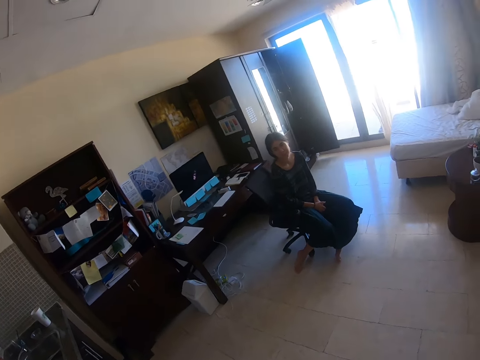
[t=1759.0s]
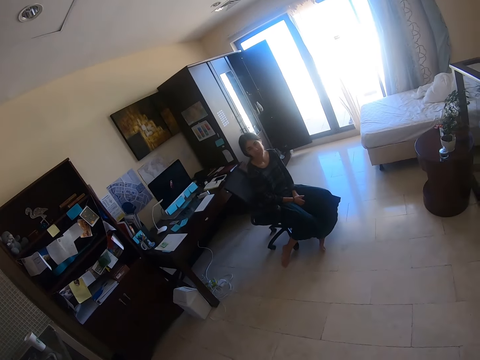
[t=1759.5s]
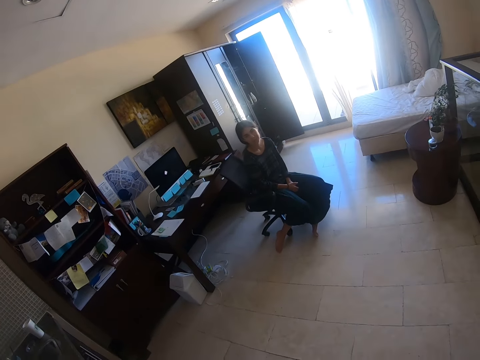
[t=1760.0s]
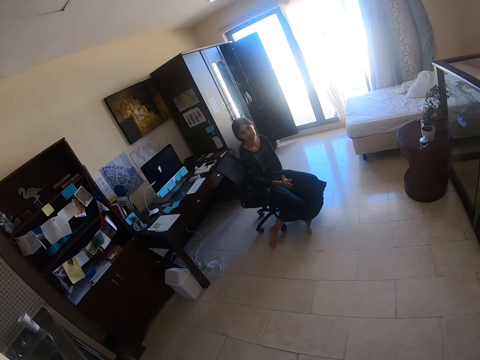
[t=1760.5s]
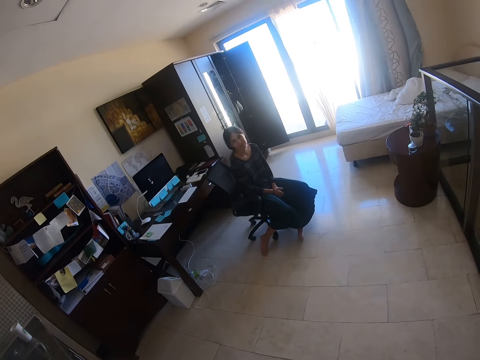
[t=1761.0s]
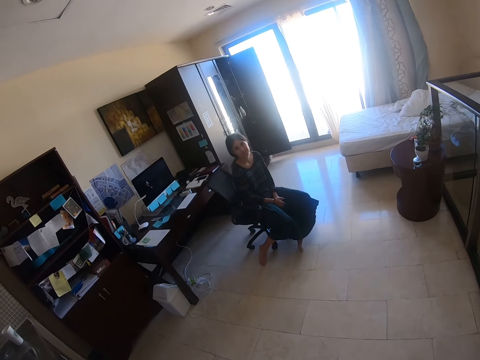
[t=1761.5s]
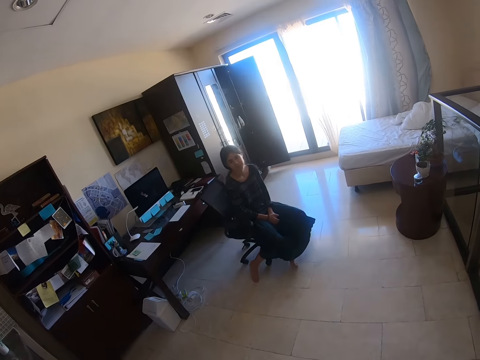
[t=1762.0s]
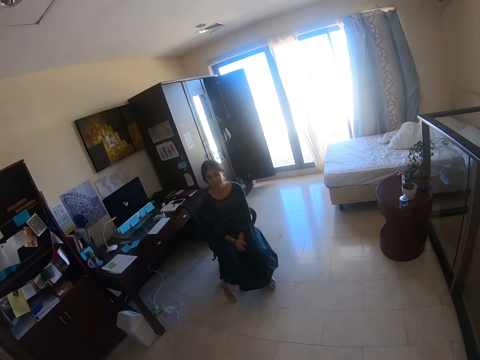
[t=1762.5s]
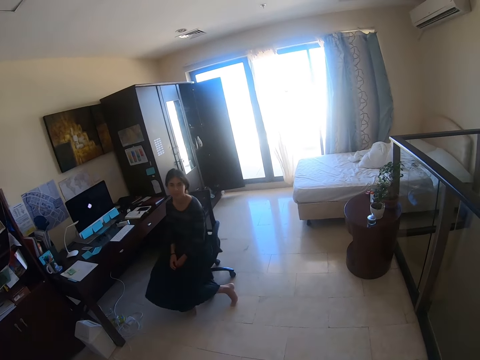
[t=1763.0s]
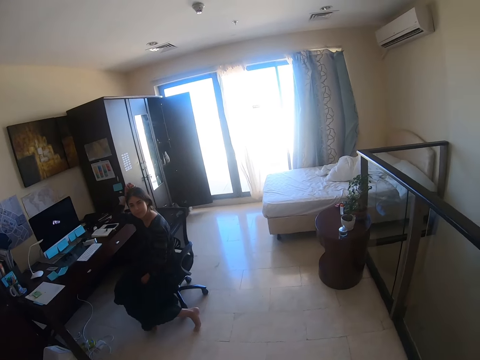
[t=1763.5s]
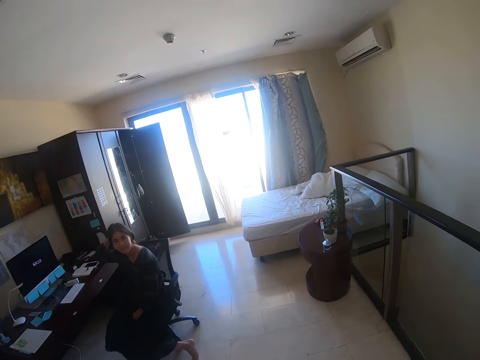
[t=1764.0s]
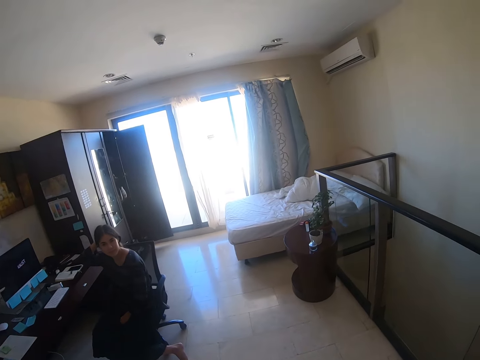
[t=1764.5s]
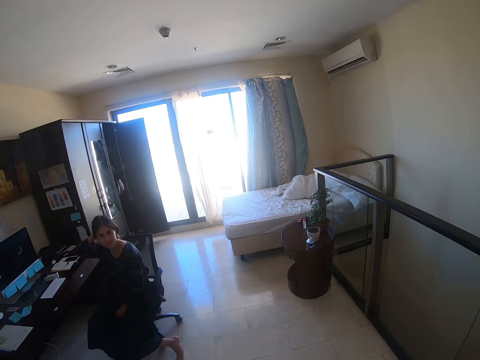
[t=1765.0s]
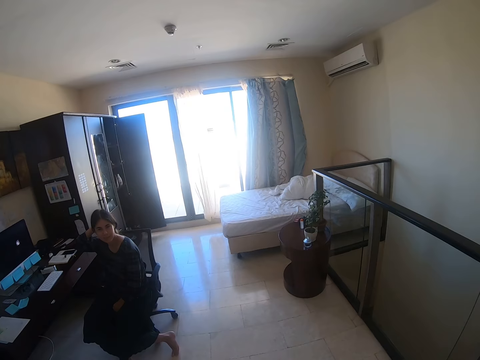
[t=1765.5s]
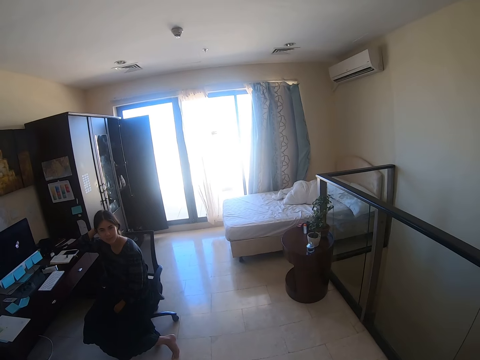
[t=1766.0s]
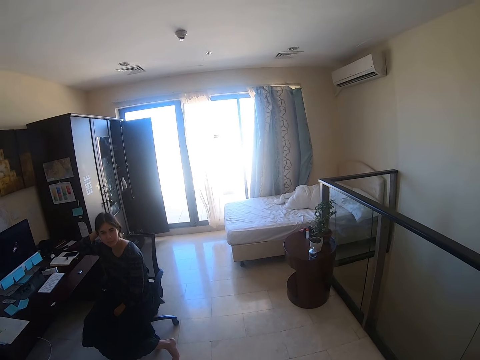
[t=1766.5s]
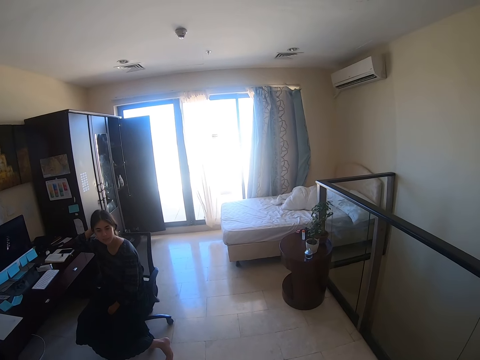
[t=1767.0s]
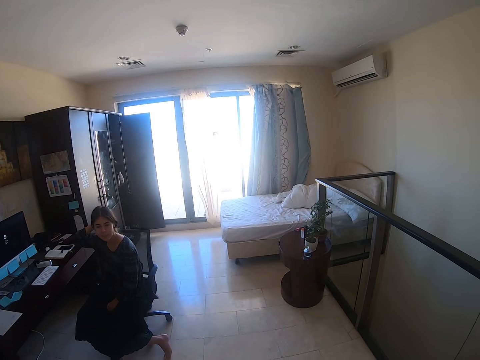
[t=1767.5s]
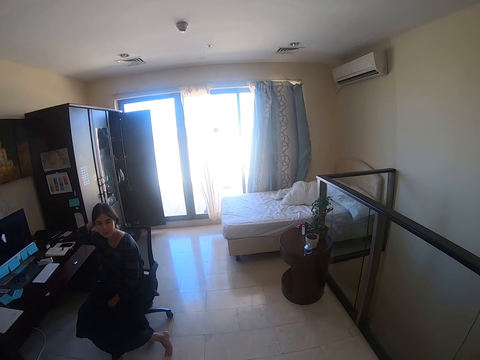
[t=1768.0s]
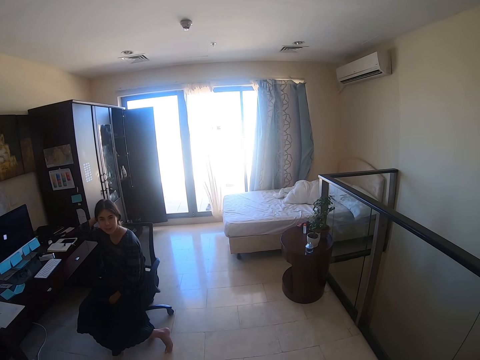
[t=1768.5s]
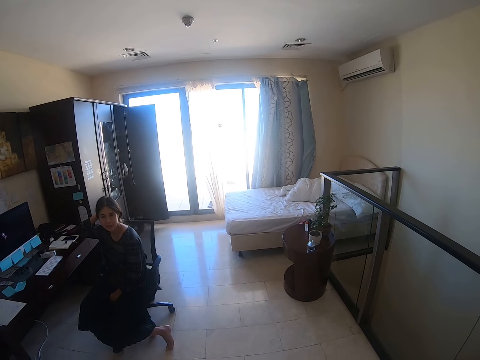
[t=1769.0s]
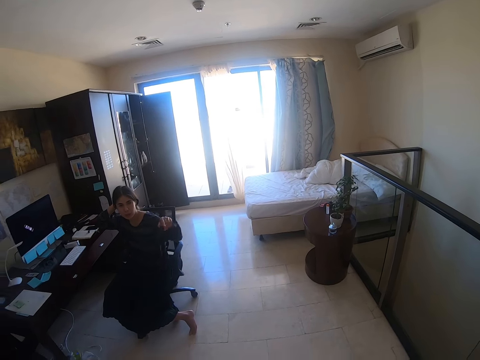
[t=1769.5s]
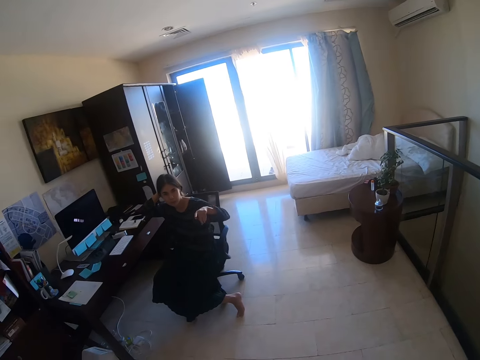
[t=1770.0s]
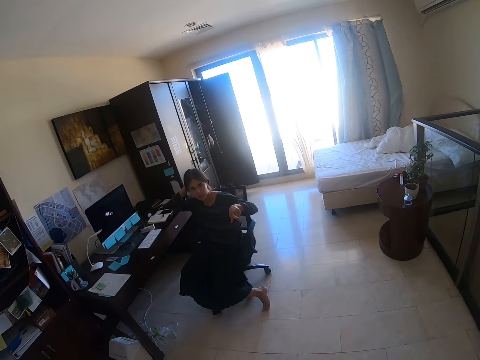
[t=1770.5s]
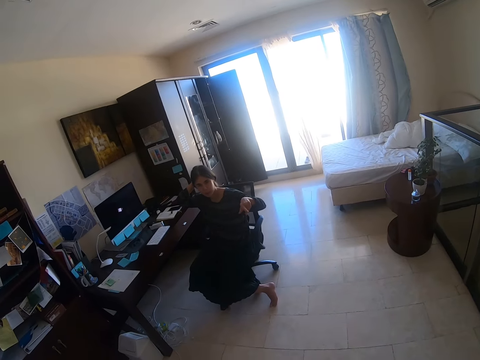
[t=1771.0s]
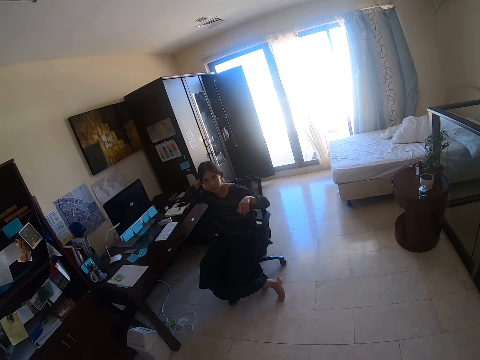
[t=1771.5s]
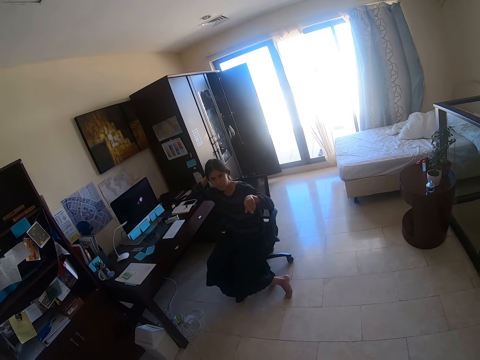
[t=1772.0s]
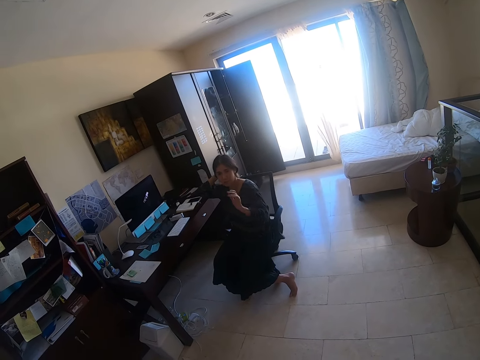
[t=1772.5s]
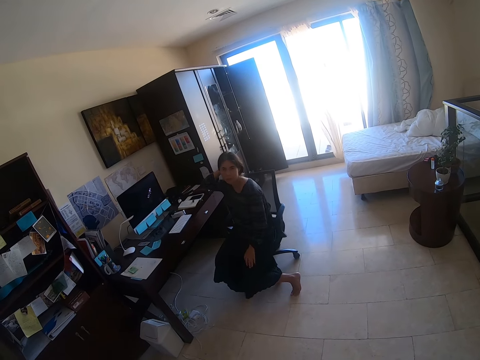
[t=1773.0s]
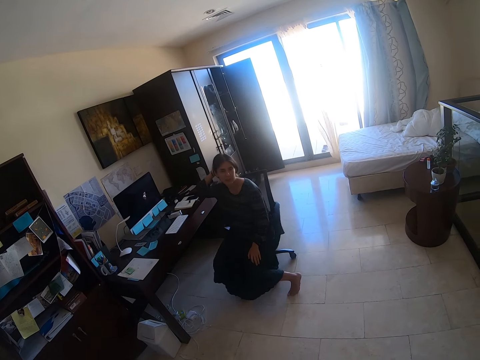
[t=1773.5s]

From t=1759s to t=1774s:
A lady touches her hair.

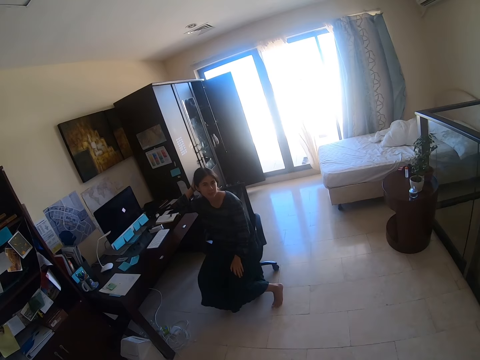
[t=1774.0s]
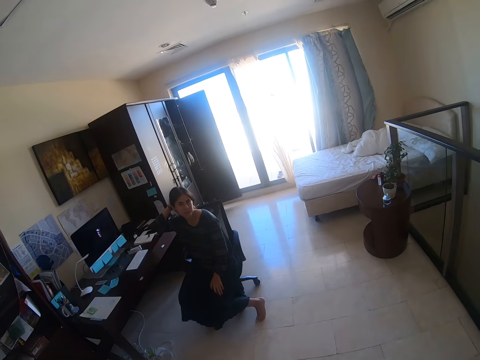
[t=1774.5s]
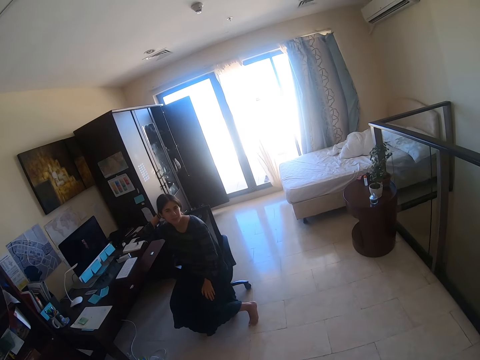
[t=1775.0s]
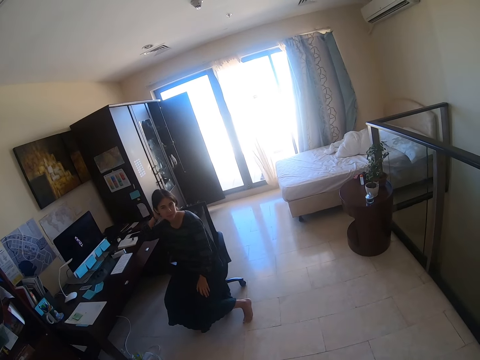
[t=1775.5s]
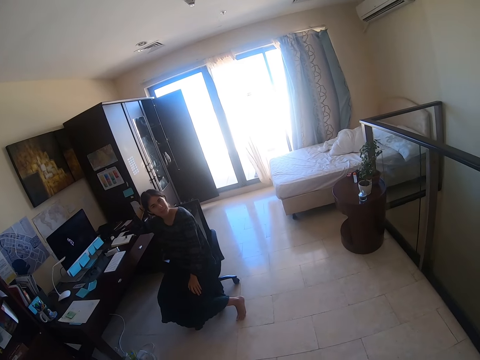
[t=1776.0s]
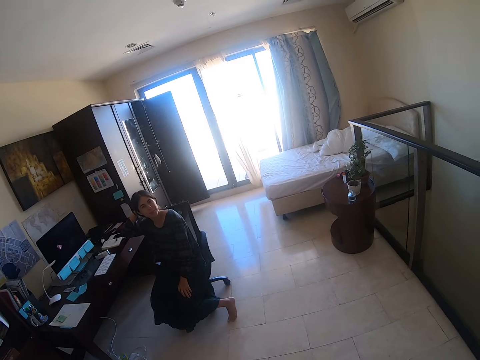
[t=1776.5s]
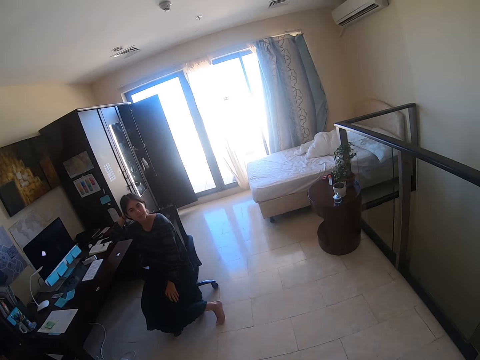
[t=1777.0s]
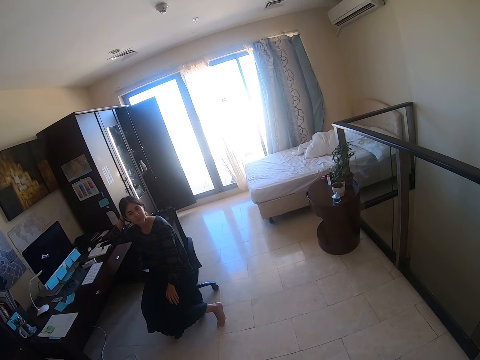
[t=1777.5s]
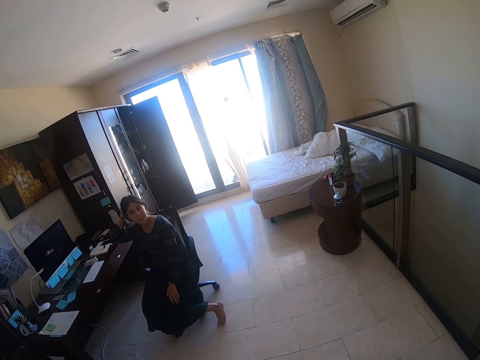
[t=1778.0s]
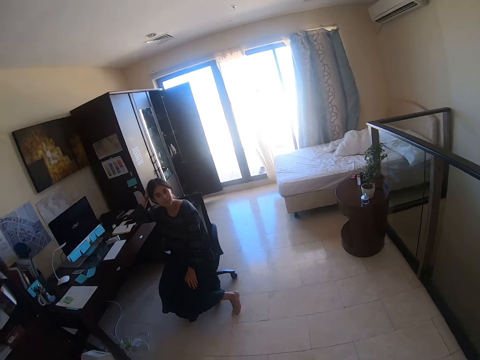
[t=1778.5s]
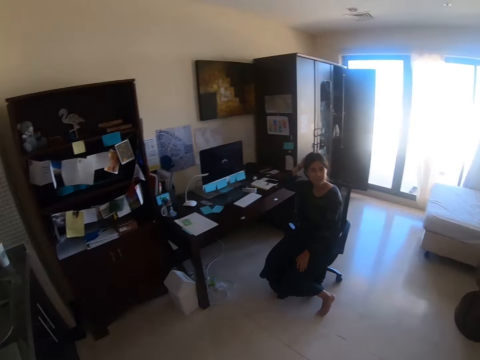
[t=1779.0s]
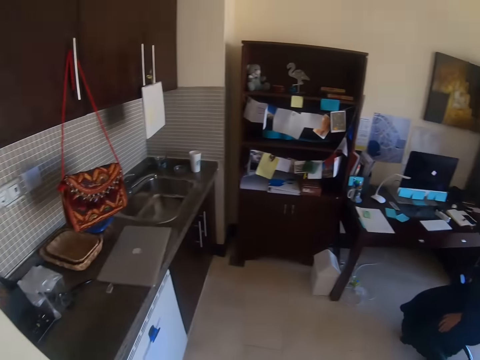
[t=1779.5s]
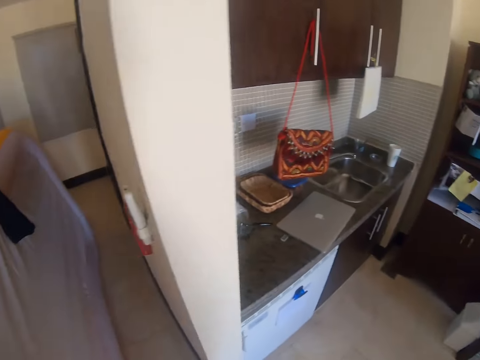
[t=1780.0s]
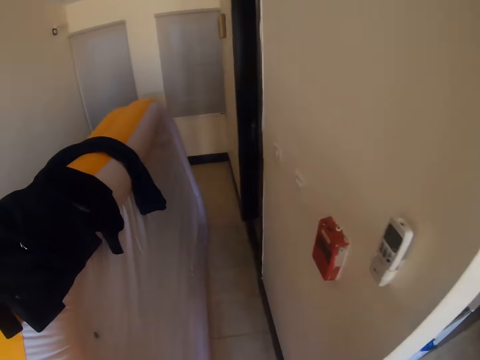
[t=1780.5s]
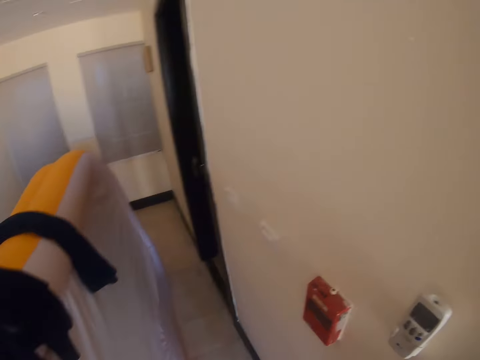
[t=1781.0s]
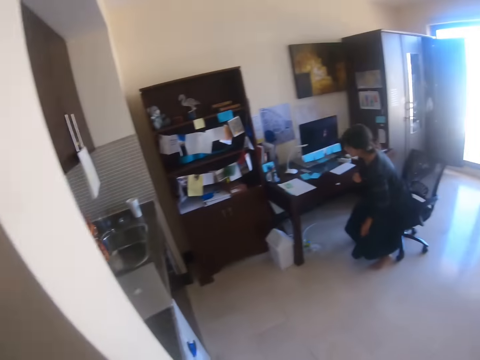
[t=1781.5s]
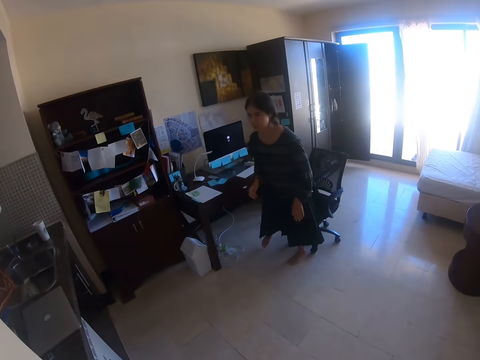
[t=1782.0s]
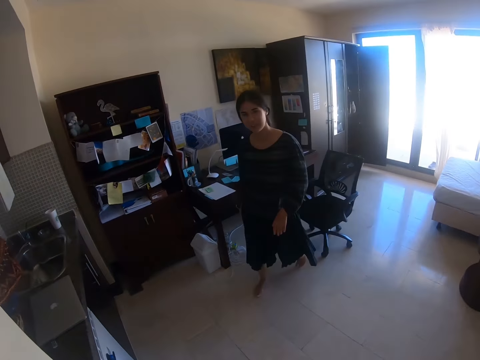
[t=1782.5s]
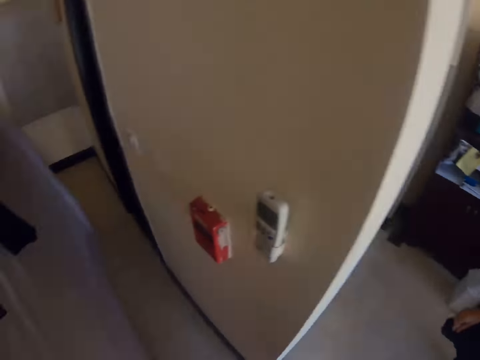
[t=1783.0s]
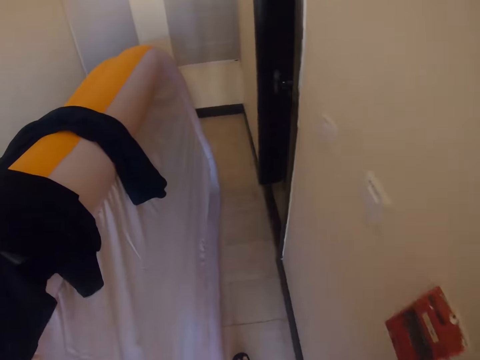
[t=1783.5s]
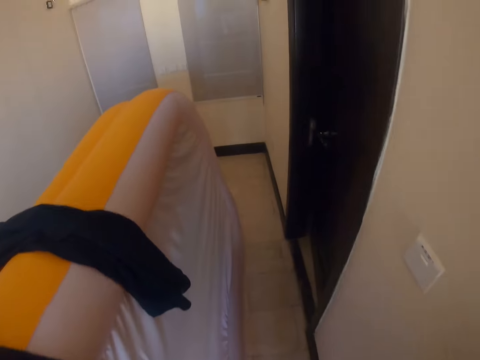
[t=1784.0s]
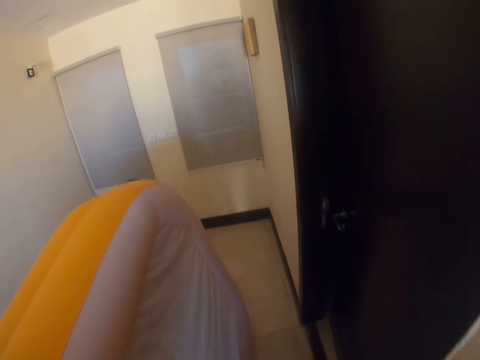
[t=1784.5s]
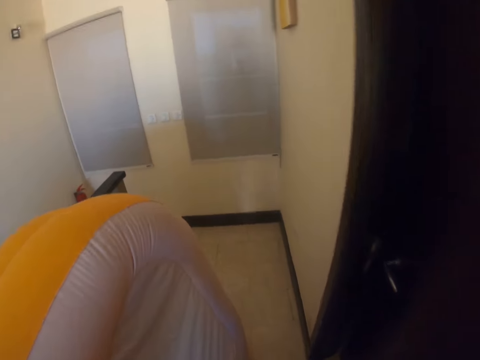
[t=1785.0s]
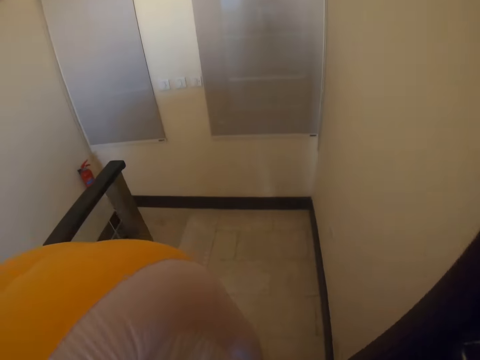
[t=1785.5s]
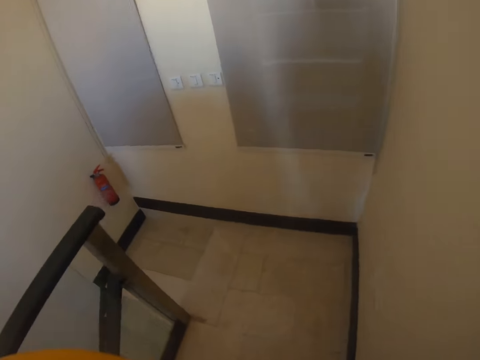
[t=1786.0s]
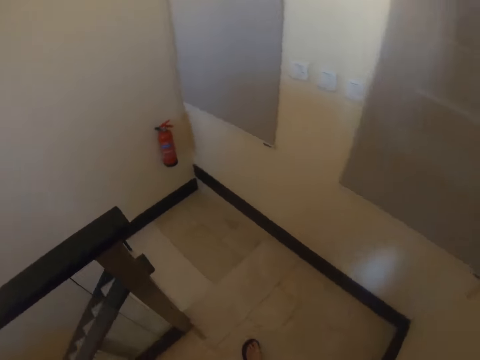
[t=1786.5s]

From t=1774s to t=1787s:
The camera wearer turns around. They interact with a person. The person stands from her chair and walks around the room. The camera wearer turns around. They walk along the corridor.
